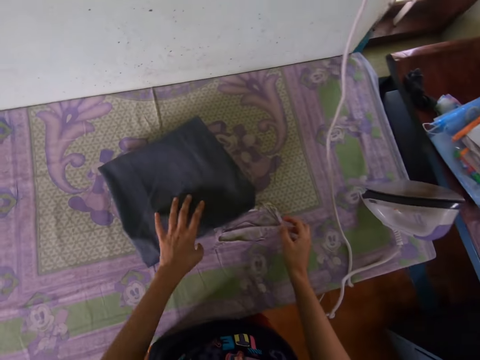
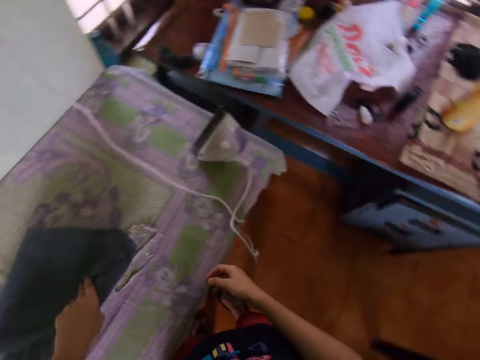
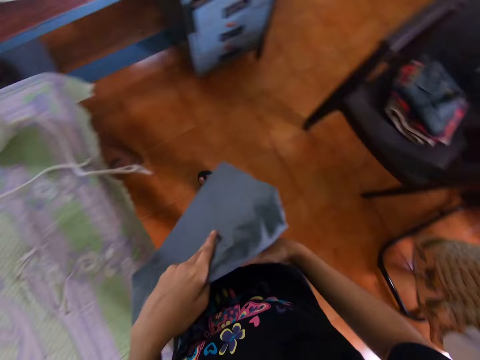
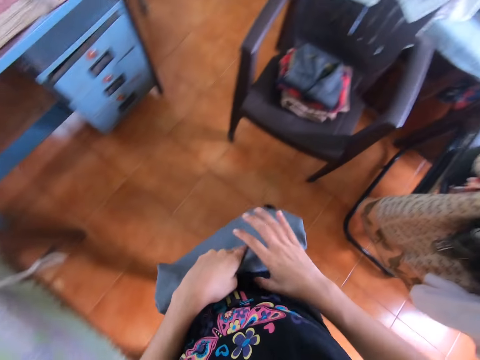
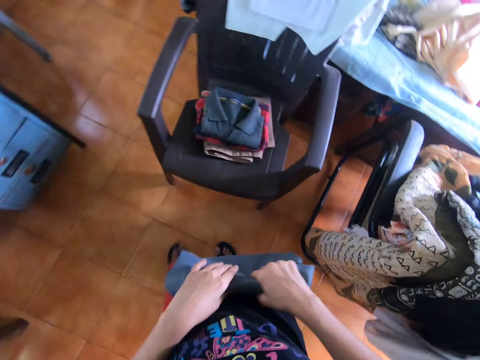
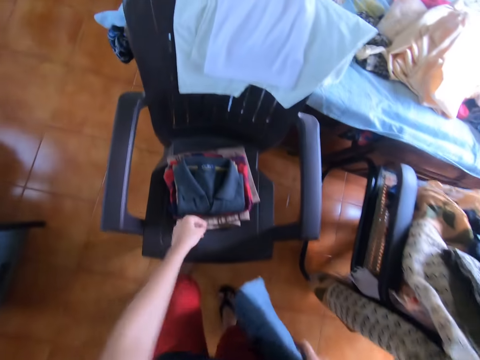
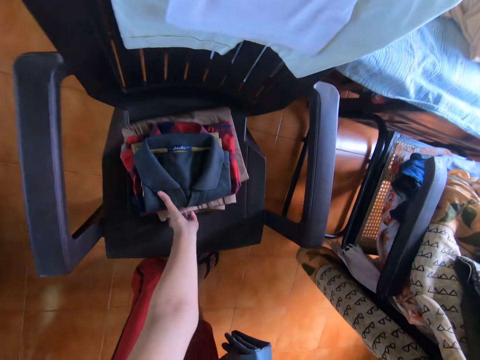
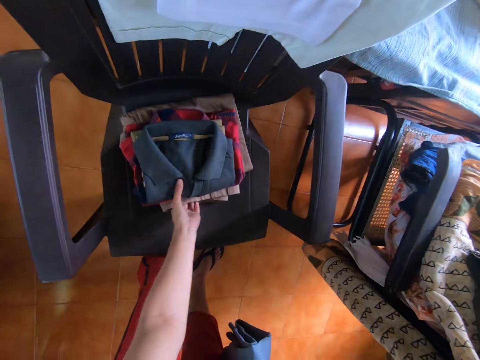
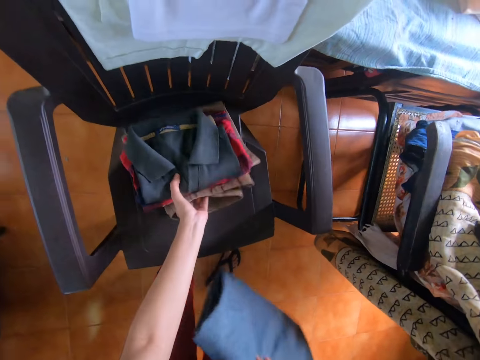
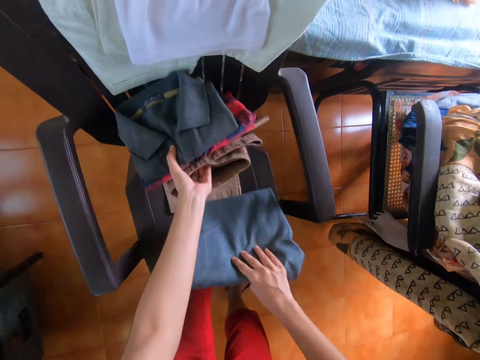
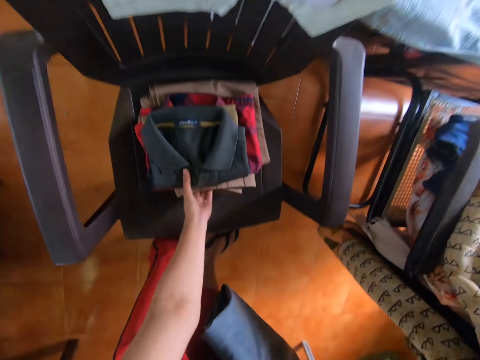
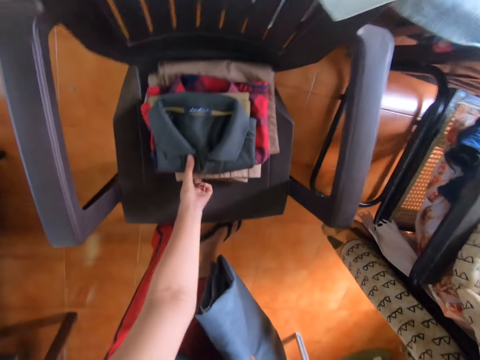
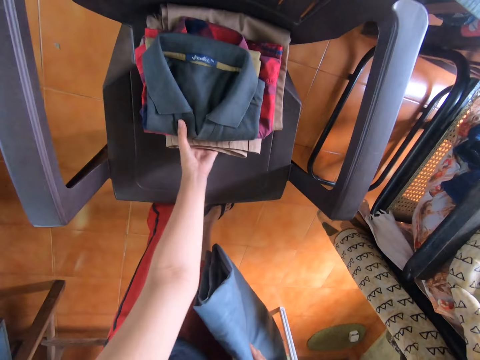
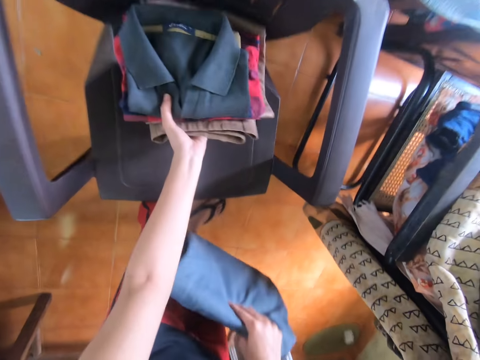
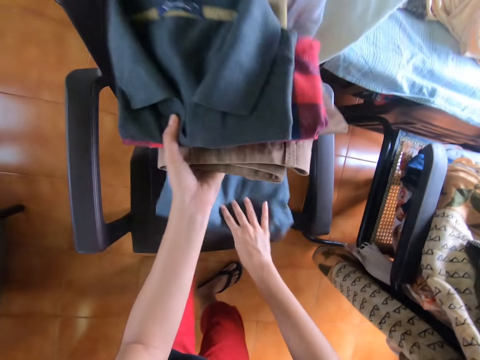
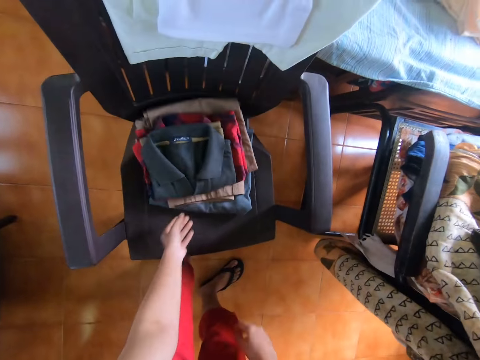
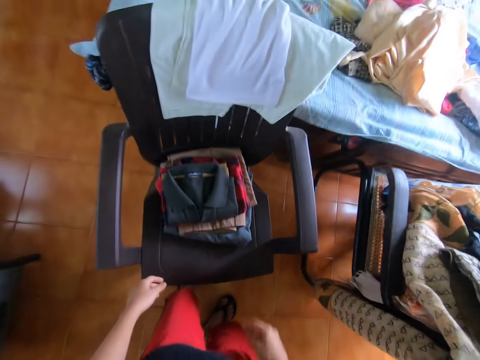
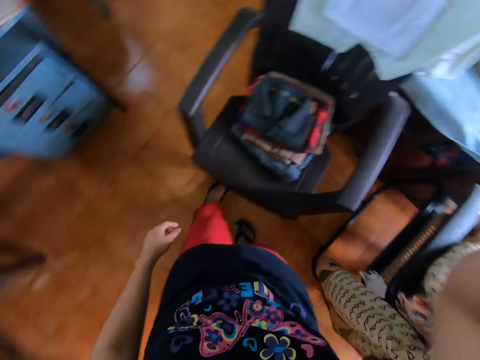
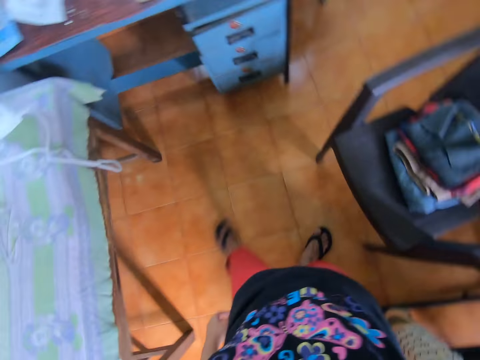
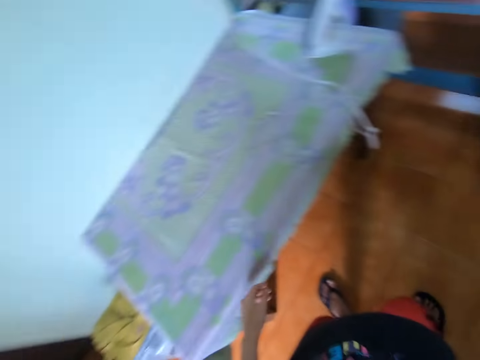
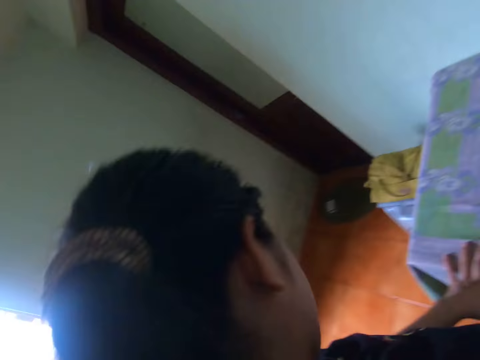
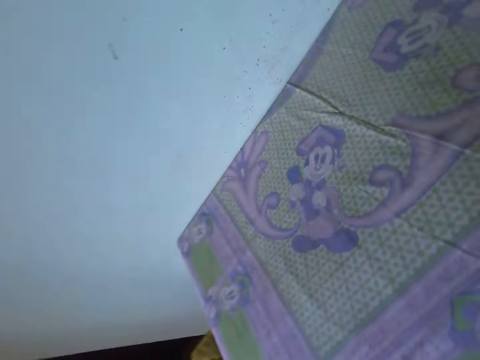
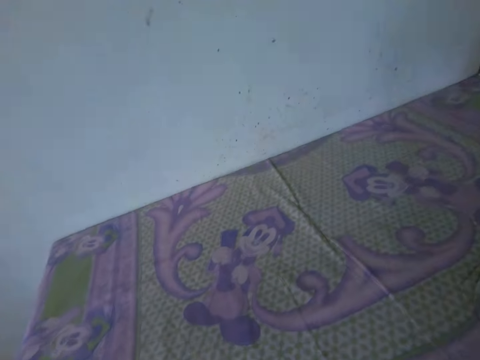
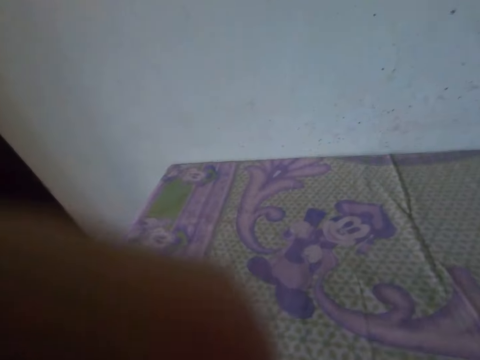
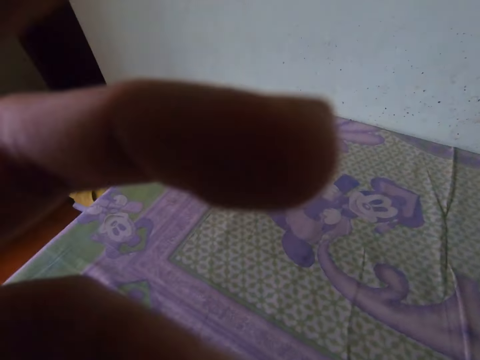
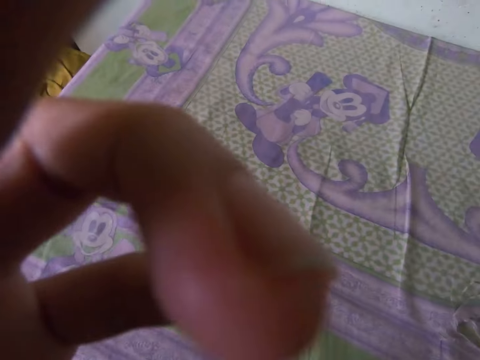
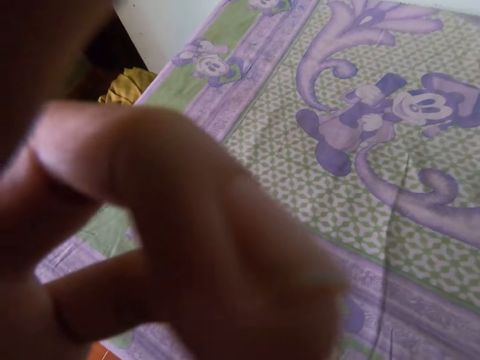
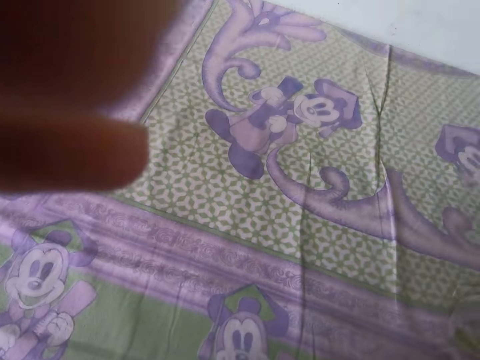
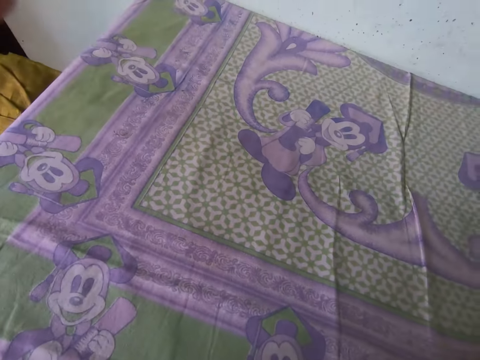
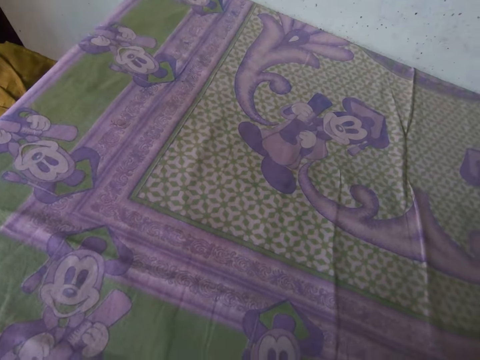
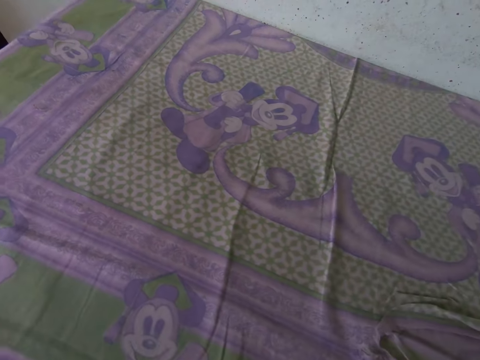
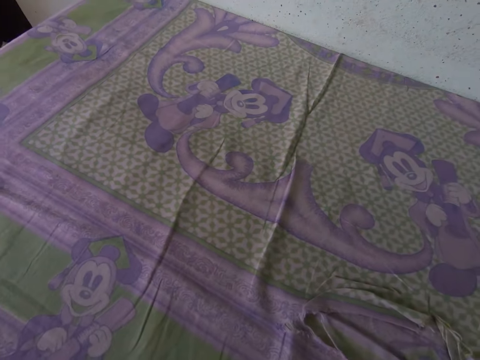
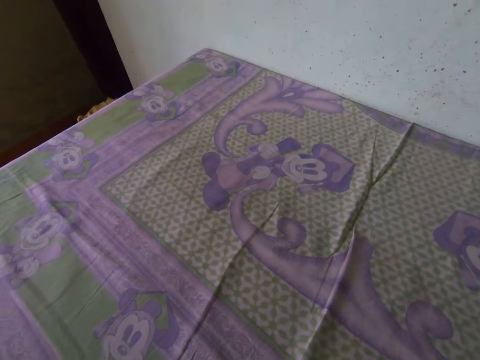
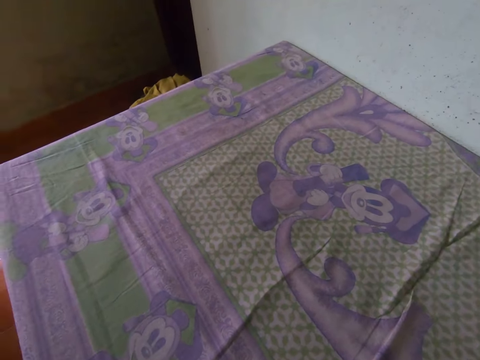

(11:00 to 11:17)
The camera wearer moves their hand. They lift the trouser up. They turn around and walk. They hold the trouser. They move their hand forward. They hold the clothes. They move the trouser forward. They lift the clothes up. They move the clothes down. They move the trouser back. They lift the clothes up. They move the trouser forward. They put the folded trouser on the seat. They drop the clothes on the seat. They move their hand back. They move their hand up. They lift their hand up. They turn around. They remove the camera from the head to adjust. They adjust the camera.
